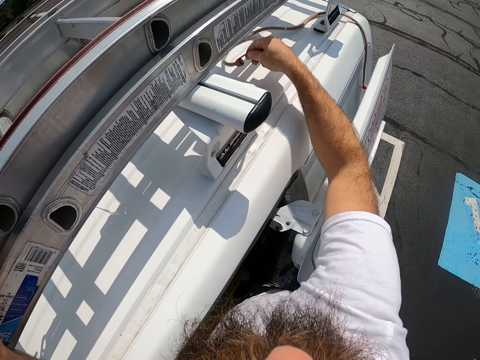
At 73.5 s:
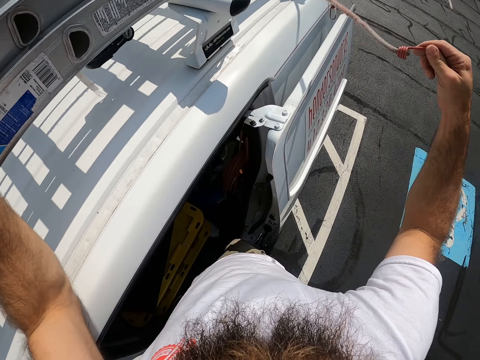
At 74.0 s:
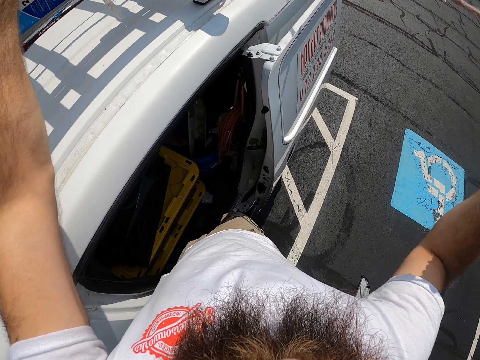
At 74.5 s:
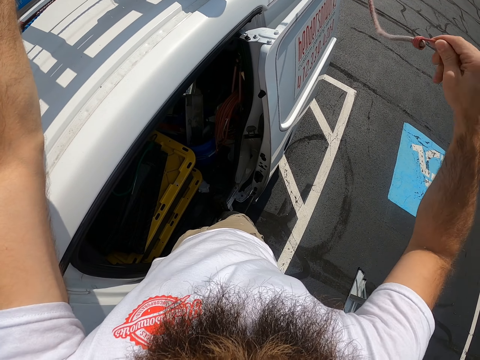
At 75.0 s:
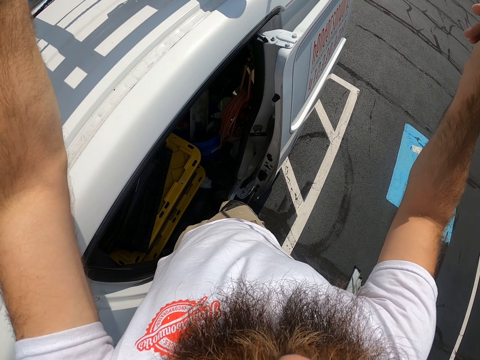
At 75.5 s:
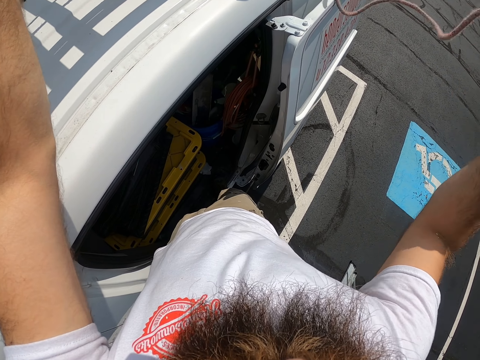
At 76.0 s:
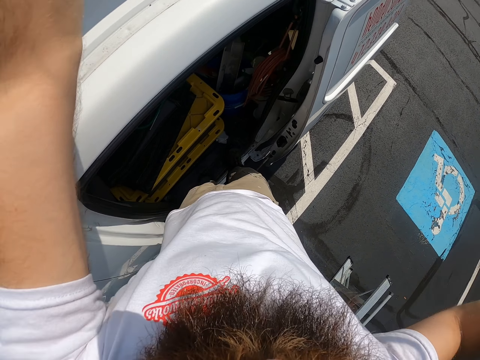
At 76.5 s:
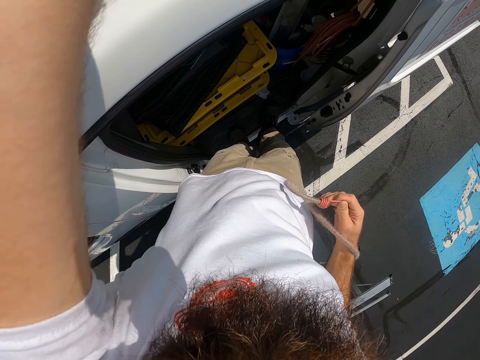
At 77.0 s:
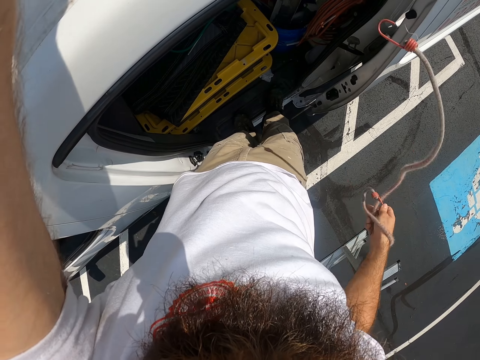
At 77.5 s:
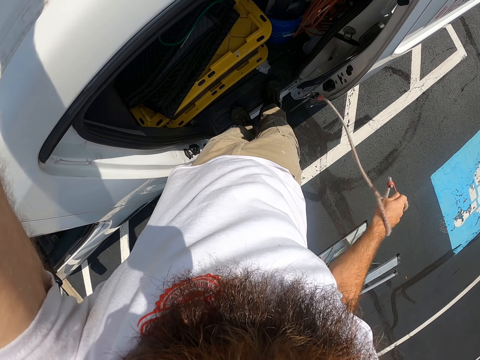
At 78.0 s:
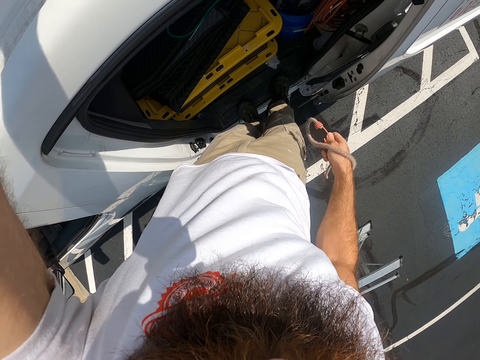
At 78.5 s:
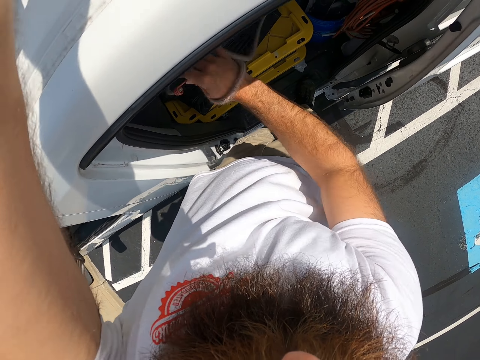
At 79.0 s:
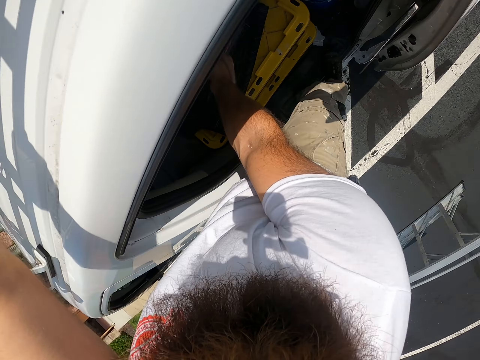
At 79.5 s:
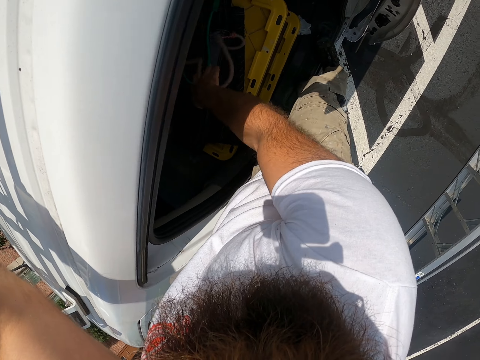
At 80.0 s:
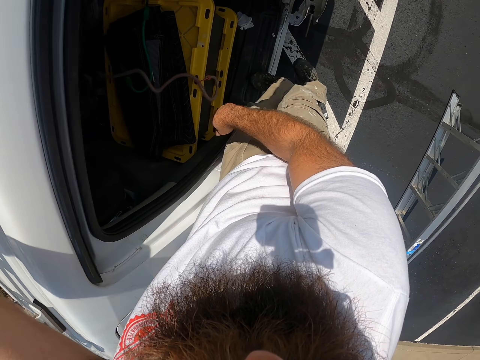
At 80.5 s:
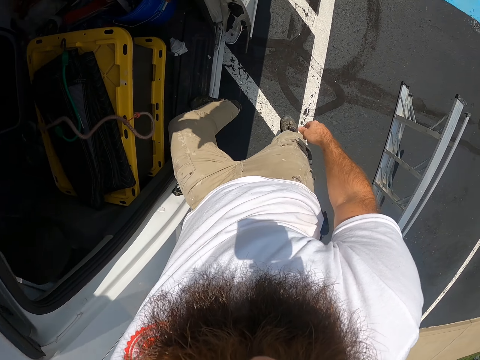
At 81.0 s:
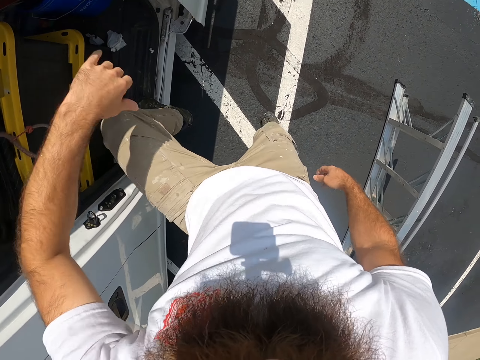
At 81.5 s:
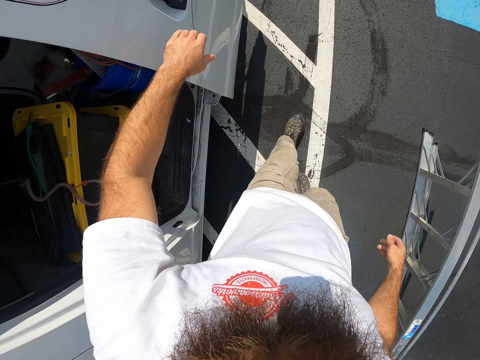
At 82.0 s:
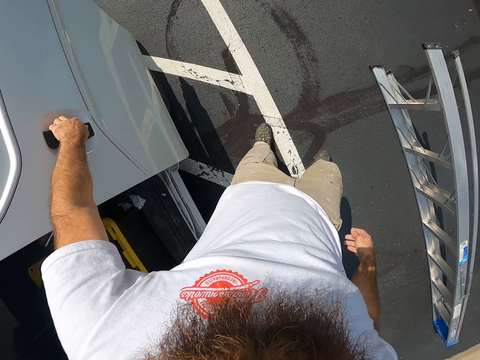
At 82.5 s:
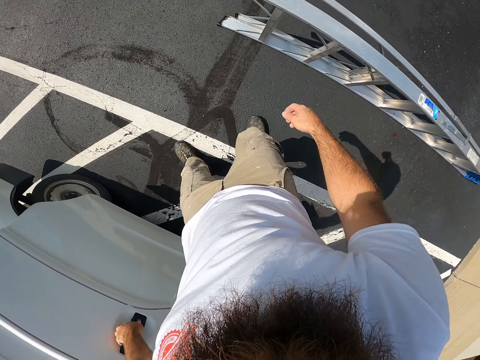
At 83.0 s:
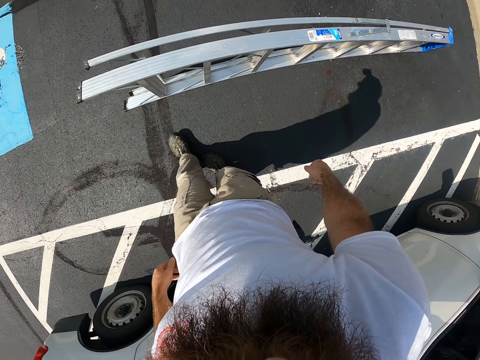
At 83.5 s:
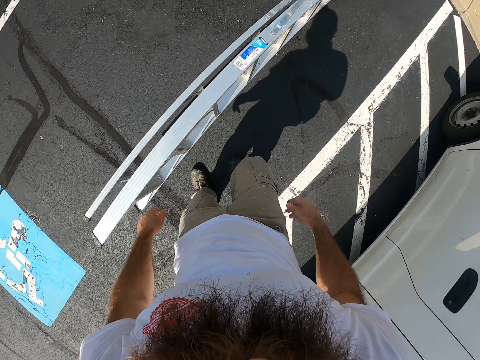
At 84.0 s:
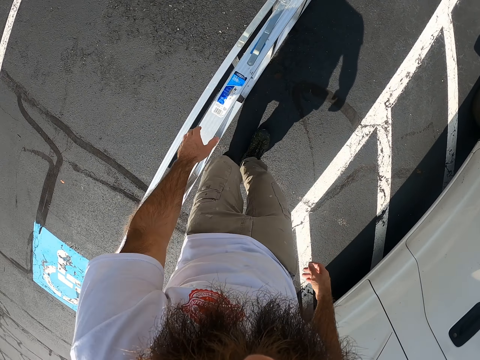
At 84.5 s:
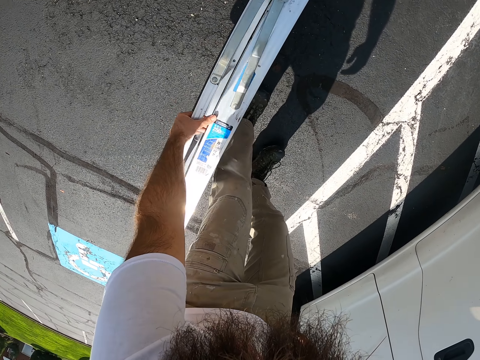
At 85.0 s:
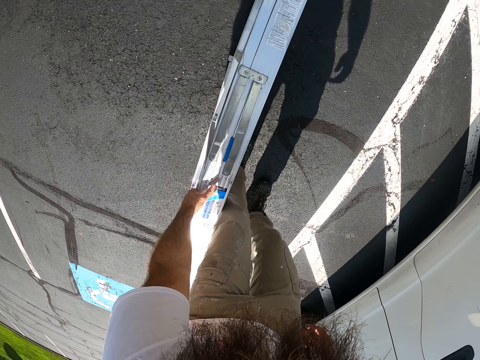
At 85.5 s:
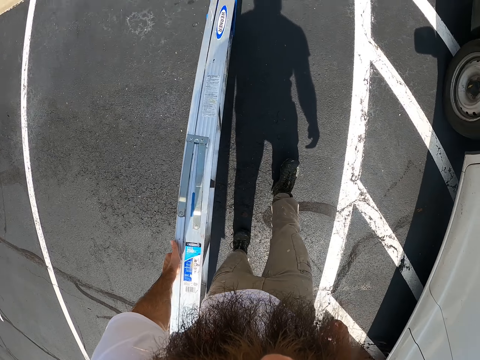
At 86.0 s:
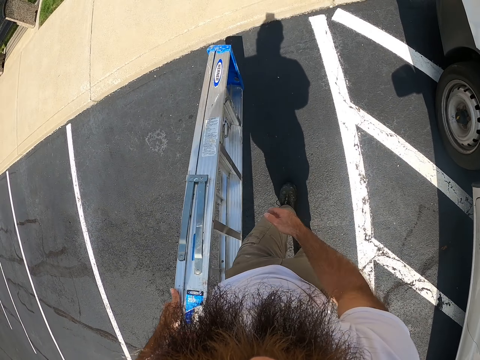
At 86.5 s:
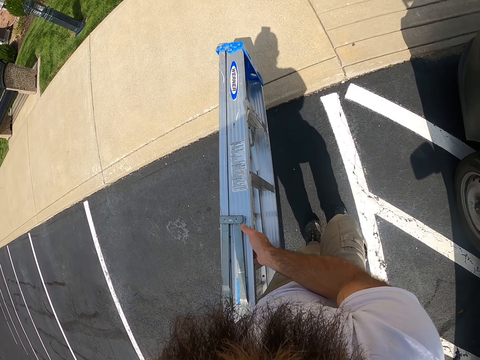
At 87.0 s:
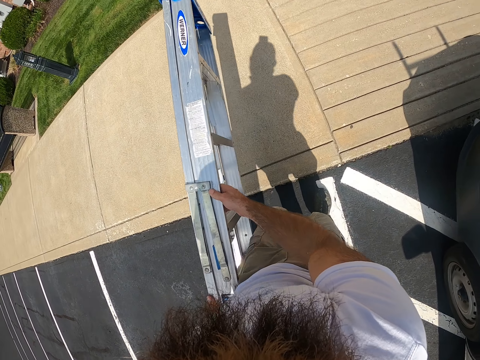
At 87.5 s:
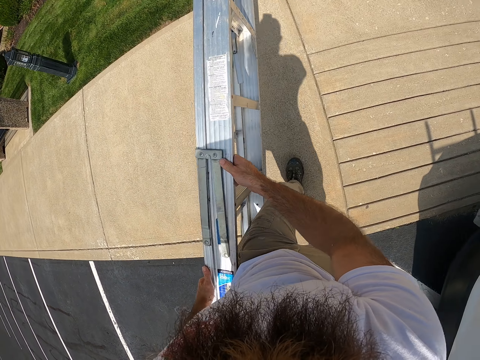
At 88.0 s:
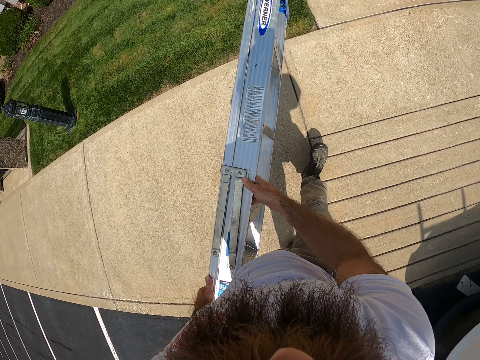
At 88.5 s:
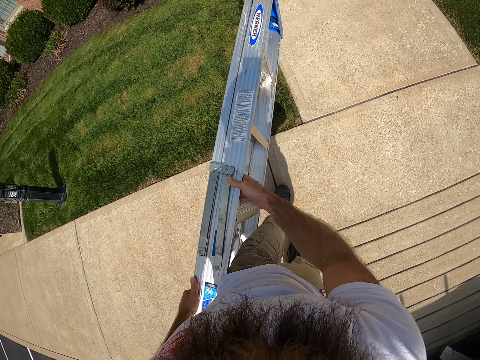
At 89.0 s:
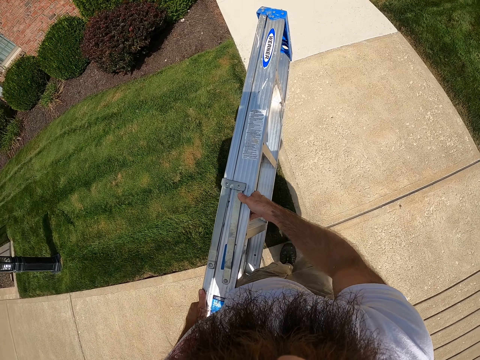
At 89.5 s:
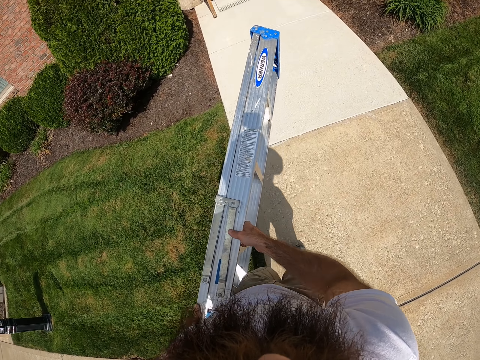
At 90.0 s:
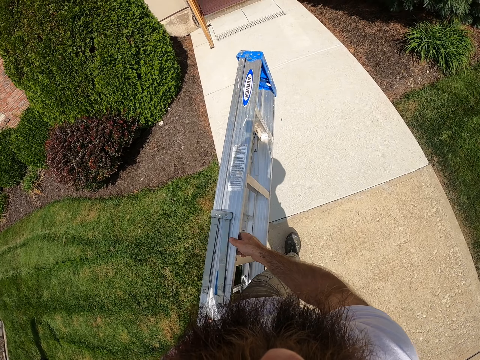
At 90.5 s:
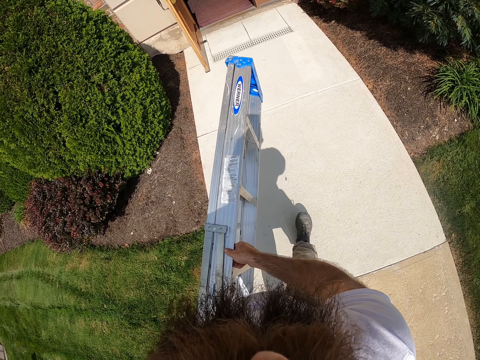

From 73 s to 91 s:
The camera wearer tosses the strap in the back of the truck. He closes the back of the truck with his left hand. He picks up the ladder with his left hand and carries the ladder with the left hand. He holds the ladder with both hands and carries the ladder using both hands.

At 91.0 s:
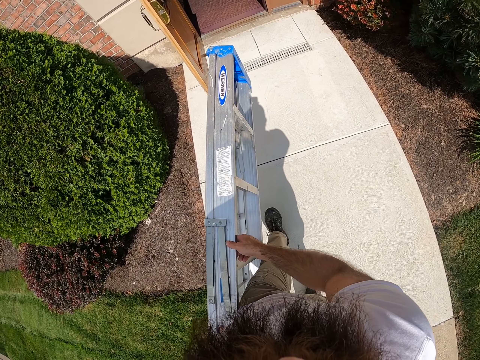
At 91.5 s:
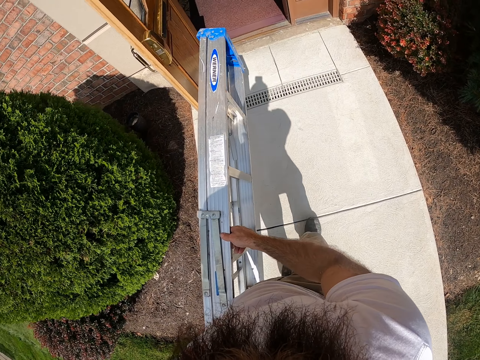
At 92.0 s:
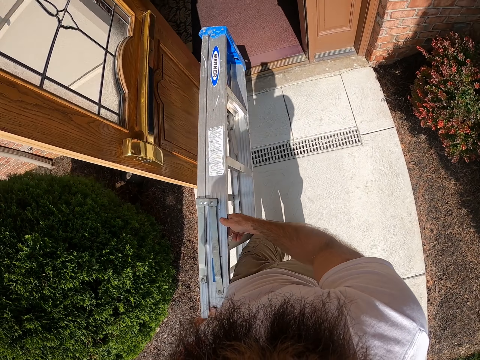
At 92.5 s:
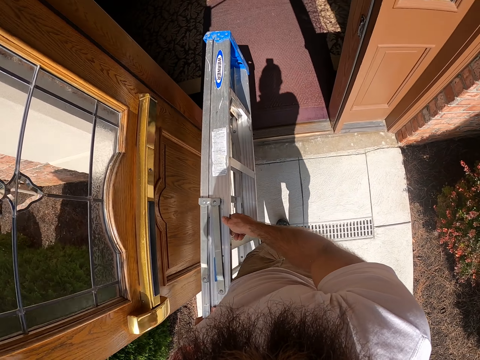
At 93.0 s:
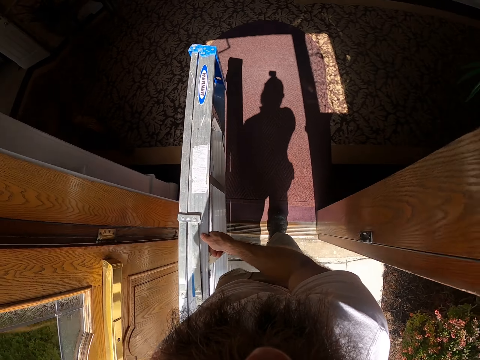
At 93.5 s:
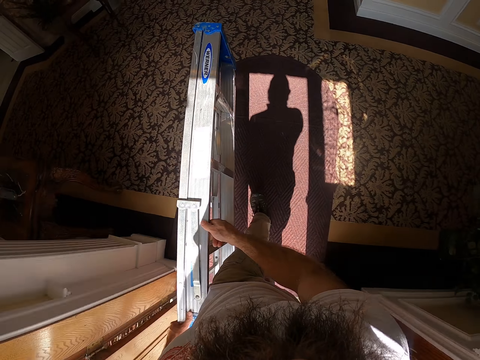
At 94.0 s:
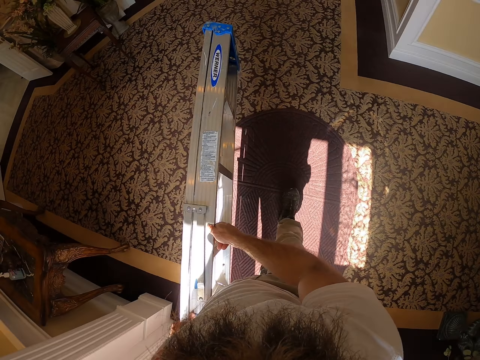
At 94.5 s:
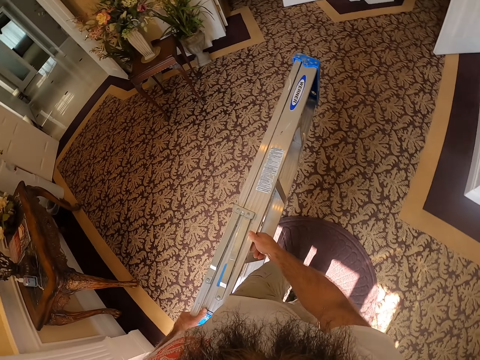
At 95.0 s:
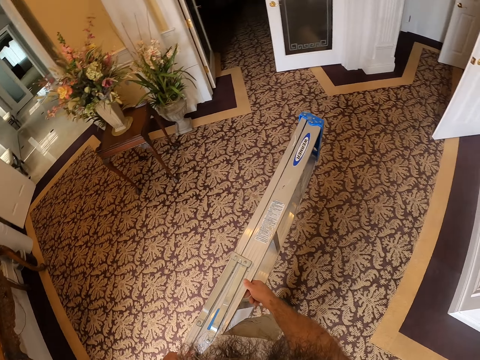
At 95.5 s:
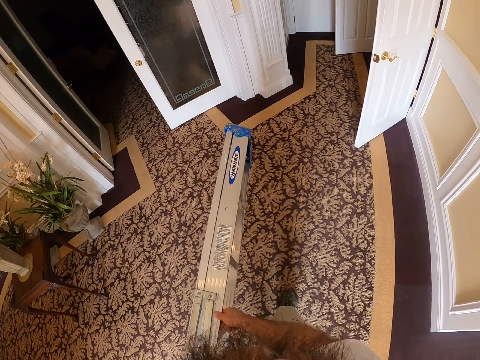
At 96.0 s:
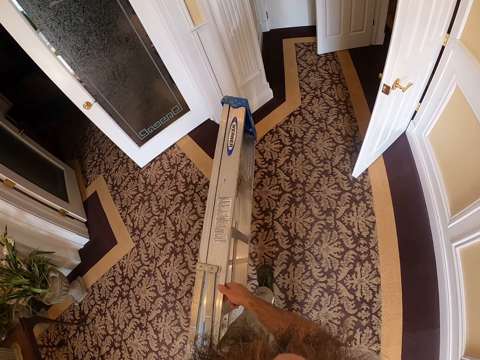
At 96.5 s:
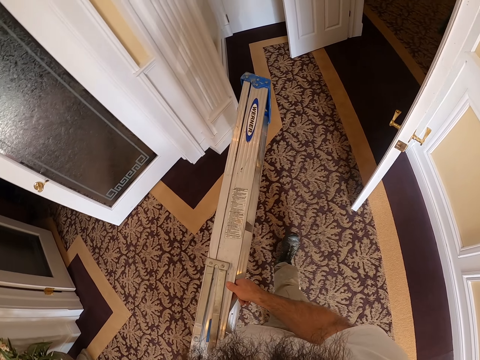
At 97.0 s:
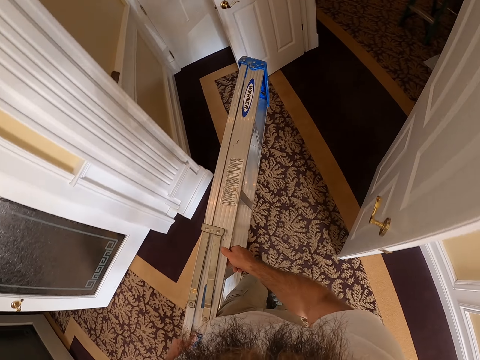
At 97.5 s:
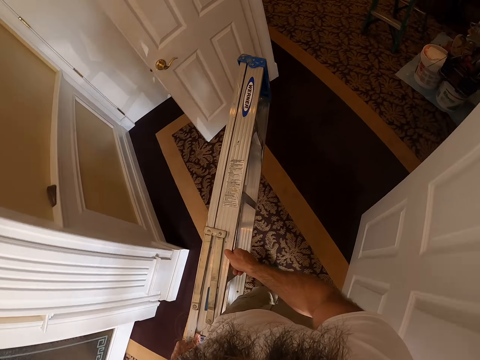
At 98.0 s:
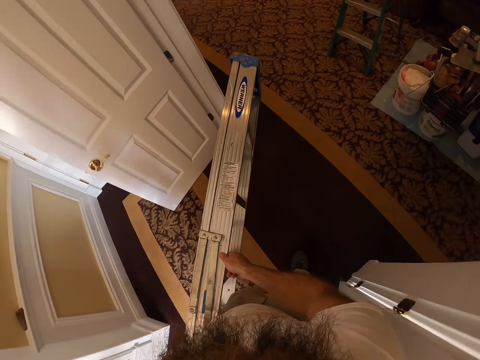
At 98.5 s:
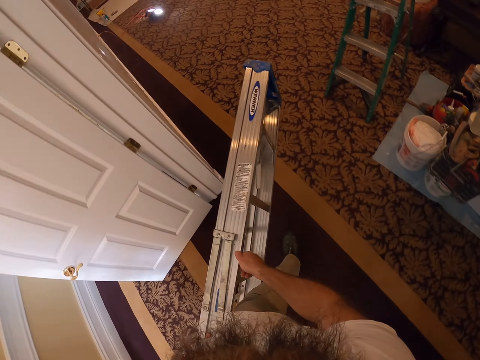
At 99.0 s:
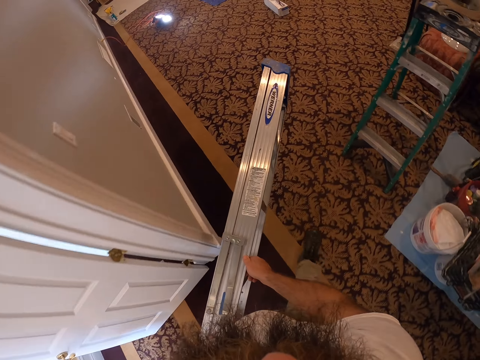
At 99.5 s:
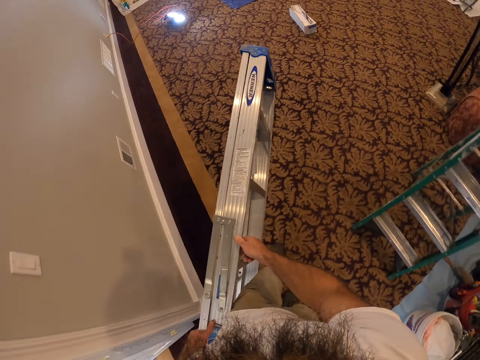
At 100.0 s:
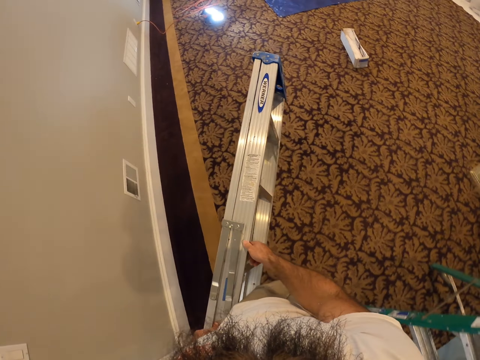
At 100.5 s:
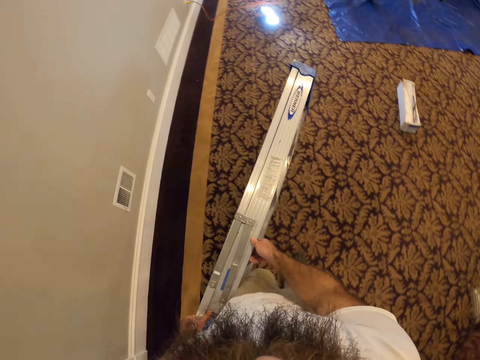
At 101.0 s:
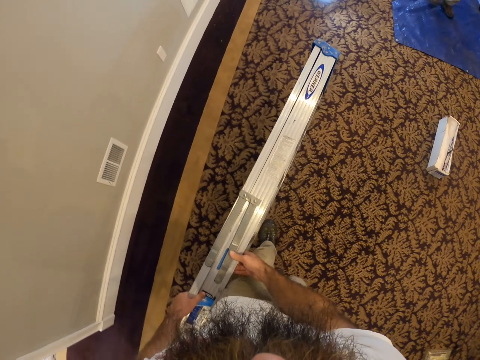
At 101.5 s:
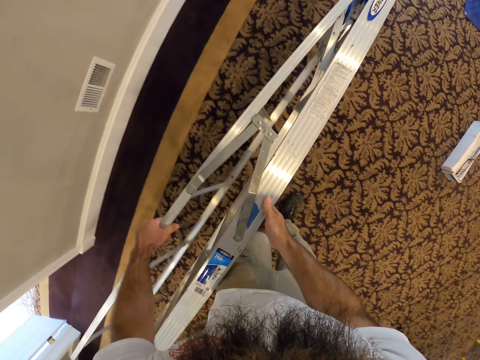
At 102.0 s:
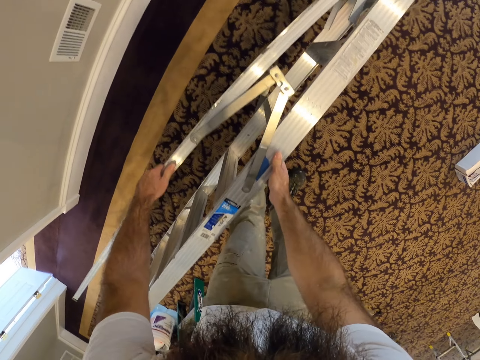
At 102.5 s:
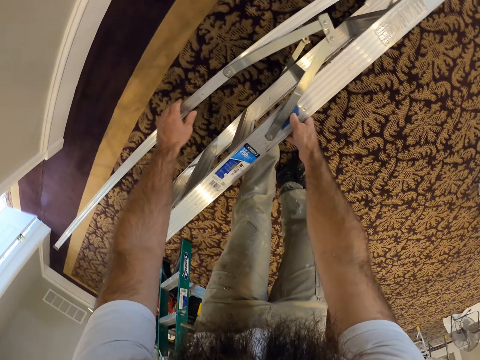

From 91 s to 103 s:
The camera wearer steps into a house with the ladder in both hands. They enter a room. They unclasp the ladder with both hands. They drop the ladder on the ground with both hands.
